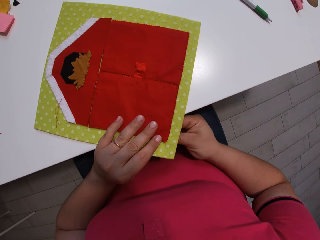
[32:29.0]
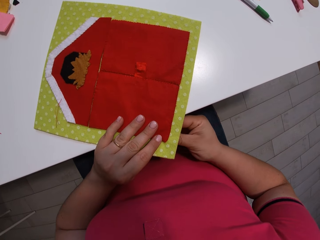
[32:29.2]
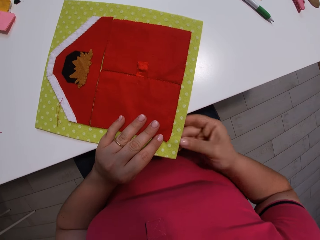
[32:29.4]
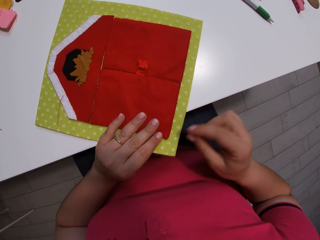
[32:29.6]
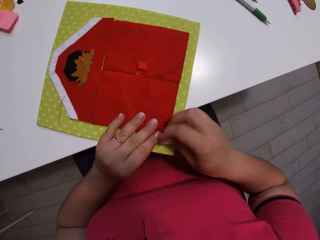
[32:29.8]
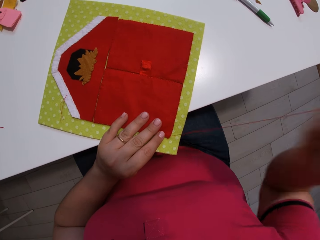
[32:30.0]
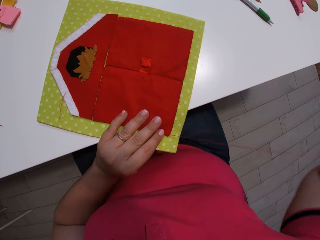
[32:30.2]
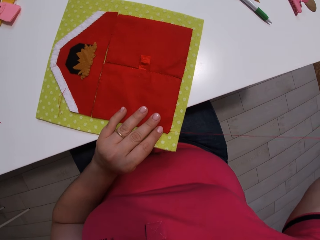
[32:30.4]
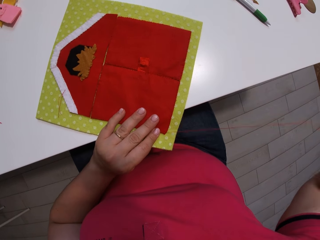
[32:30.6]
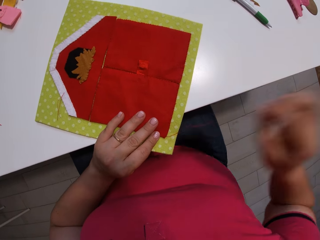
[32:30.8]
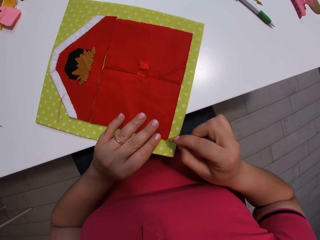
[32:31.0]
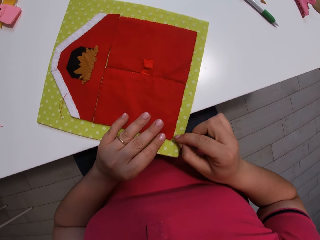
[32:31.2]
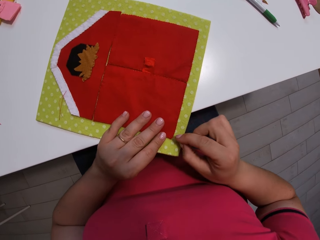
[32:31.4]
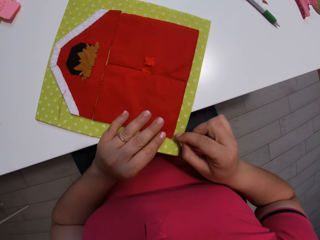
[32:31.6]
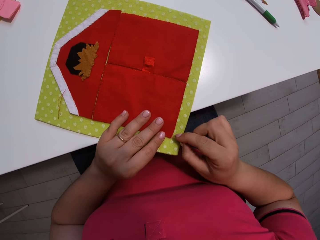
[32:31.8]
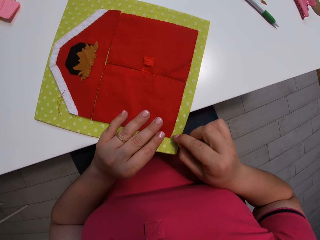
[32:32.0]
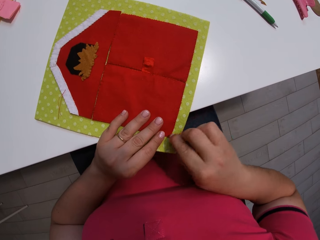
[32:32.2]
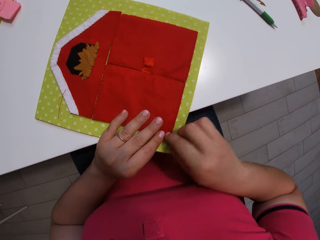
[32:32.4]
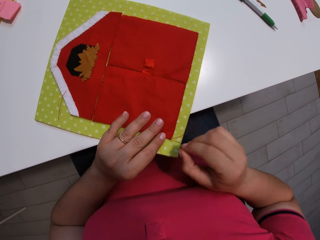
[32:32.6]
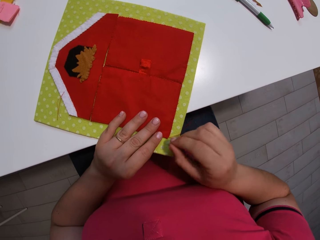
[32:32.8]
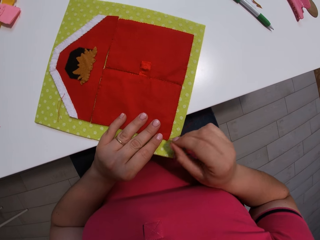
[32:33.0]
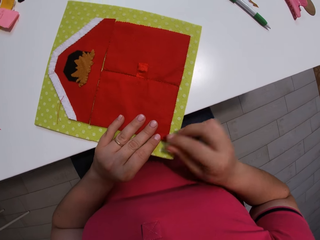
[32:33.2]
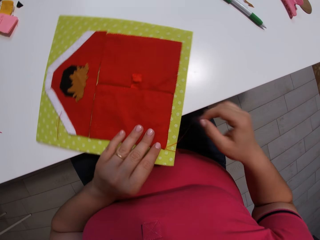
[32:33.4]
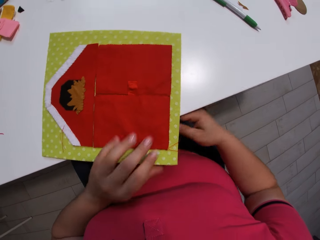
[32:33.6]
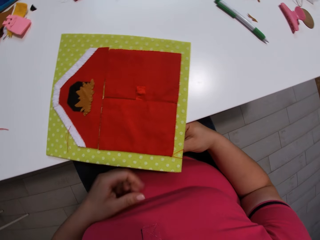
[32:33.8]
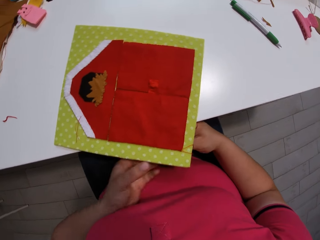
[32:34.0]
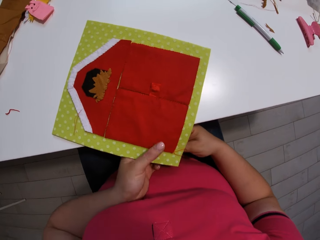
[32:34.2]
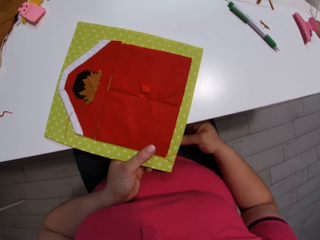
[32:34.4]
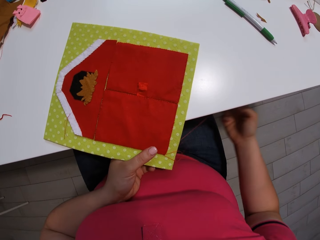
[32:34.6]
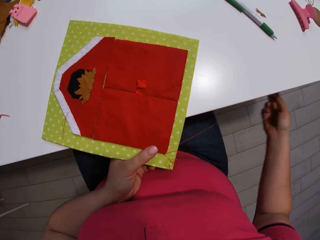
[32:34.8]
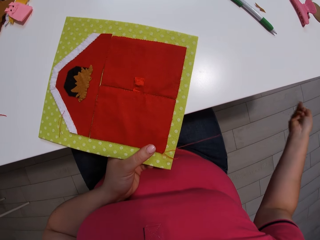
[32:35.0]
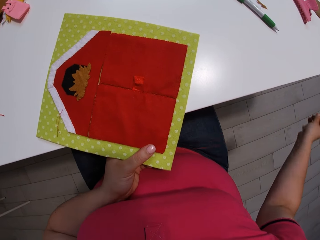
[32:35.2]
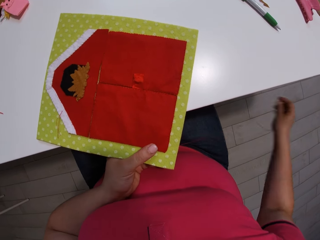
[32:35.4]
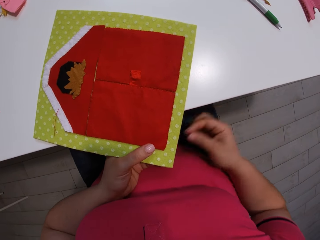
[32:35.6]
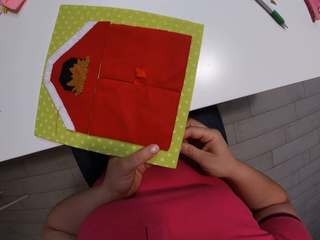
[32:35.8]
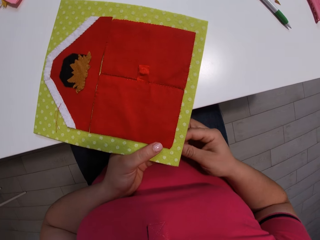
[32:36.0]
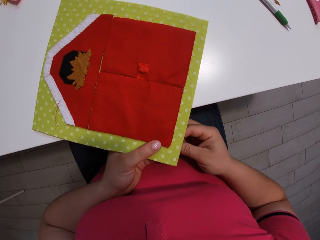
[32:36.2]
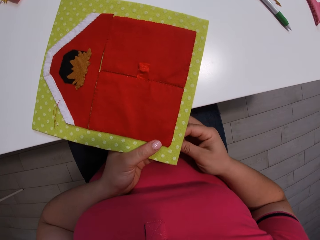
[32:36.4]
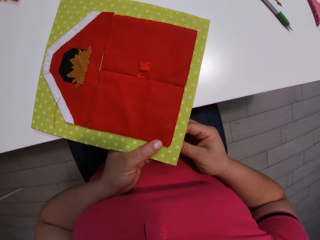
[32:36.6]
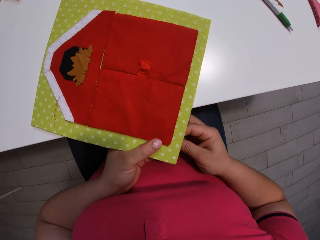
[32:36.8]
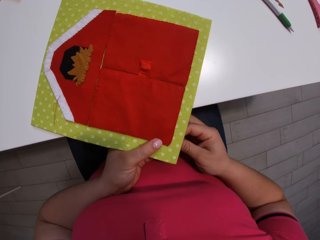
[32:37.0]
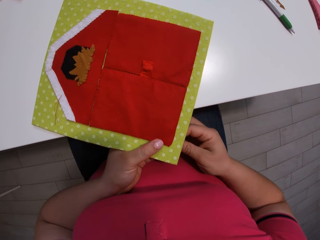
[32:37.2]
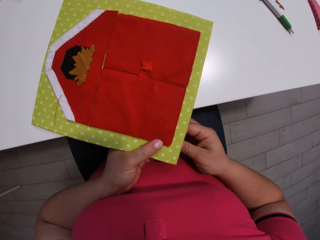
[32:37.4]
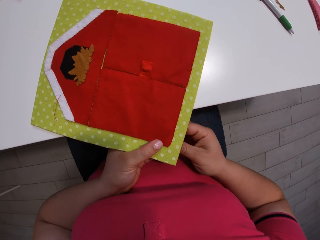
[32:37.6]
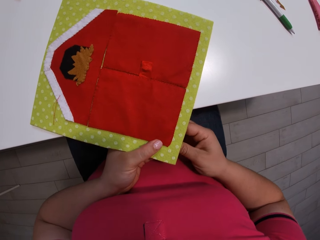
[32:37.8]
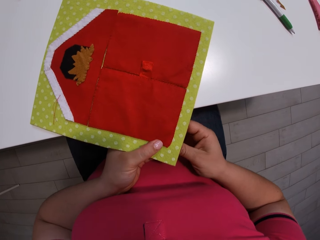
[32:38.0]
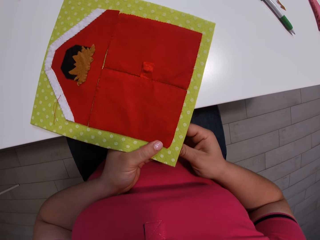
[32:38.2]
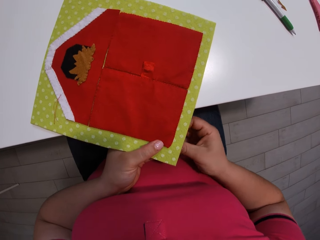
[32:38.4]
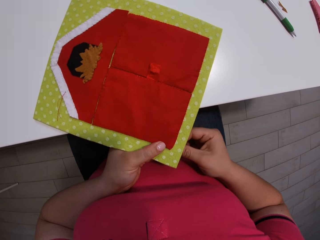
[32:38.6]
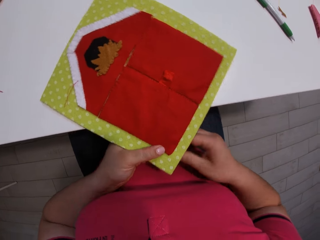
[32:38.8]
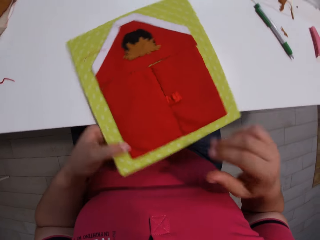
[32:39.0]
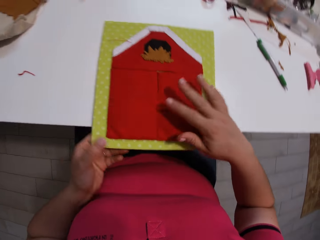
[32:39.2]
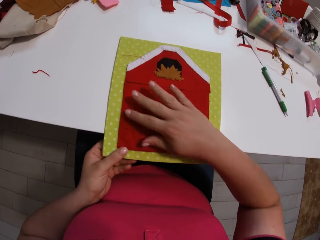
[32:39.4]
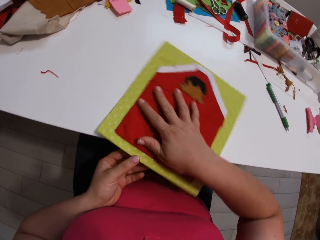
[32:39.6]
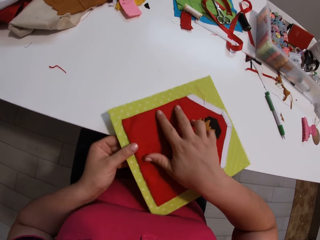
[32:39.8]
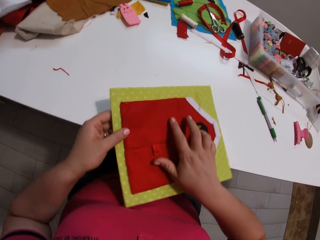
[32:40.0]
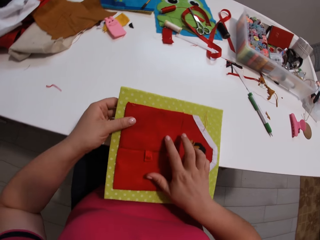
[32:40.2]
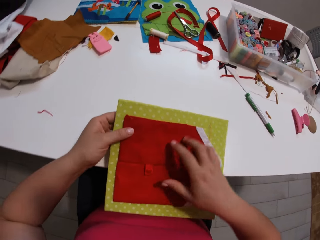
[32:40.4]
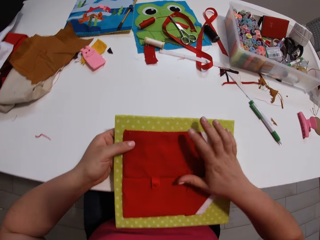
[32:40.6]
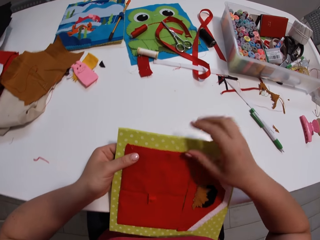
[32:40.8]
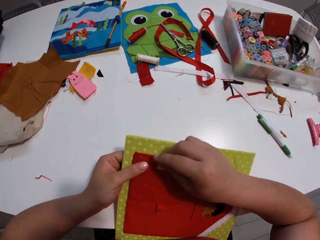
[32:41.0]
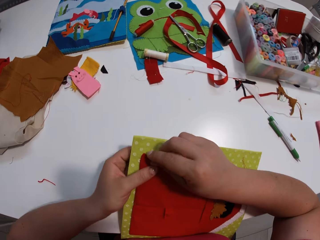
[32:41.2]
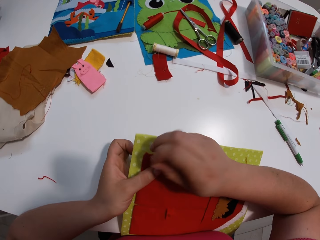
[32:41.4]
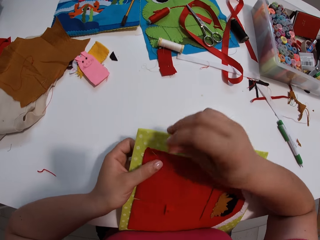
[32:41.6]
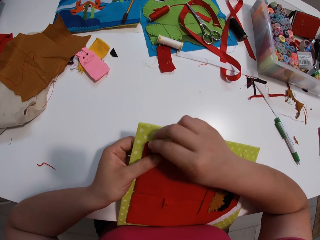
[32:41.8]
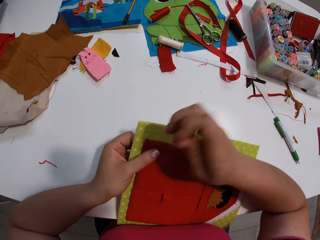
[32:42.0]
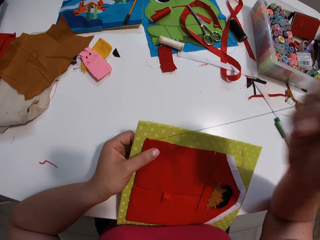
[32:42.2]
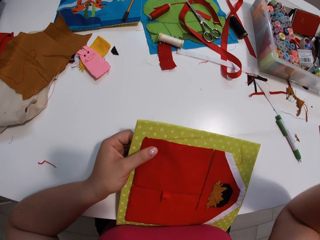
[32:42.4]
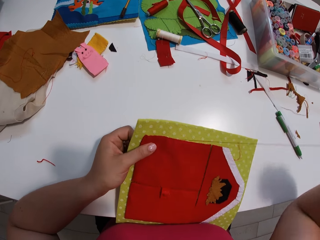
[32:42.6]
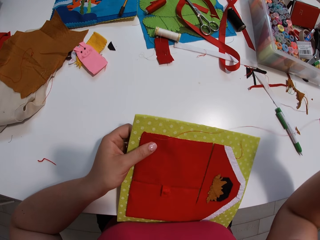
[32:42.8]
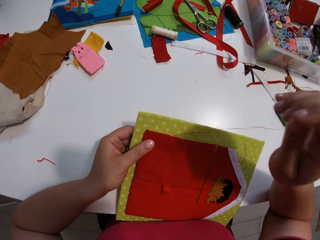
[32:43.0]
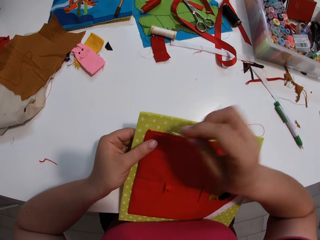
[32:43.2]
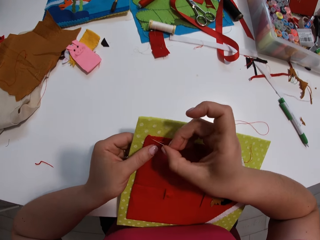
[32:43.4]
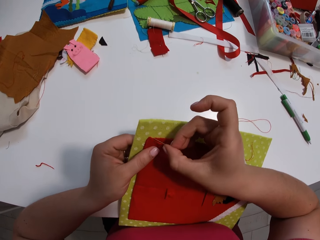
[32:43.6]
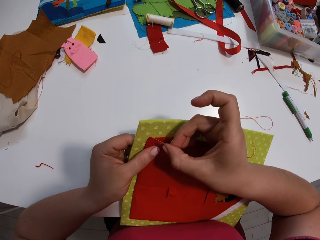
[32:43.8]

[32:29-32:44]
The camera wearer drags the cloth on the table. They turn the garment. They stitch the cloth.

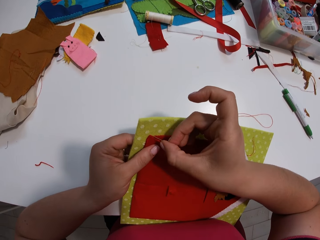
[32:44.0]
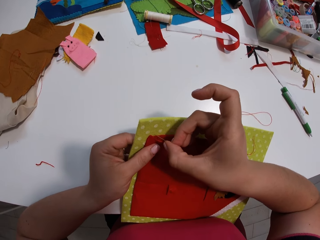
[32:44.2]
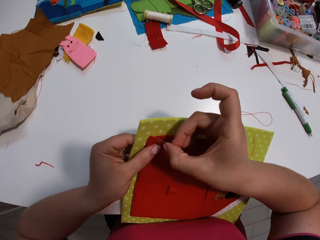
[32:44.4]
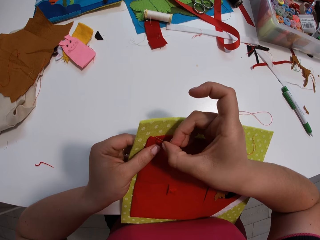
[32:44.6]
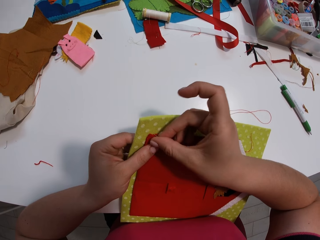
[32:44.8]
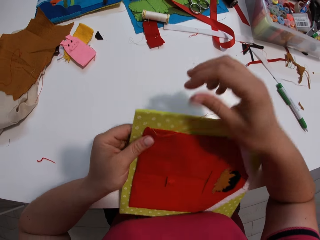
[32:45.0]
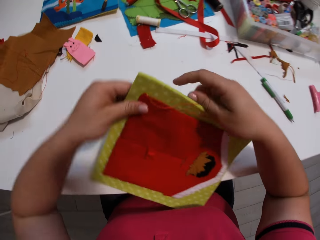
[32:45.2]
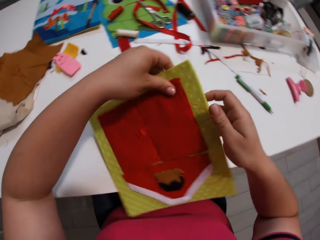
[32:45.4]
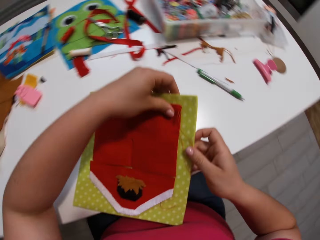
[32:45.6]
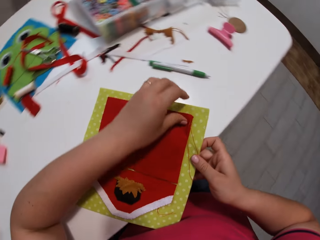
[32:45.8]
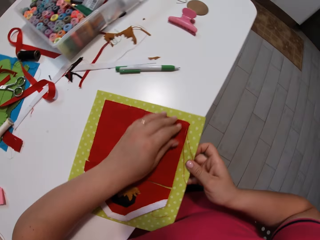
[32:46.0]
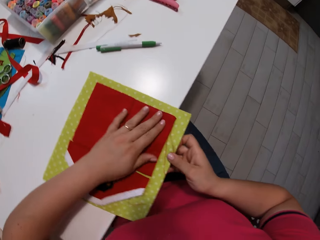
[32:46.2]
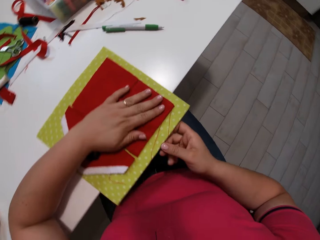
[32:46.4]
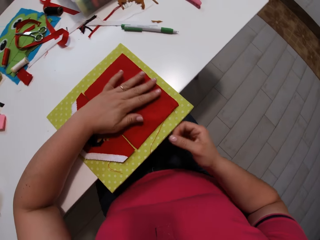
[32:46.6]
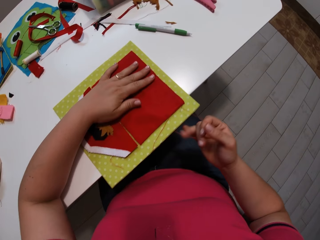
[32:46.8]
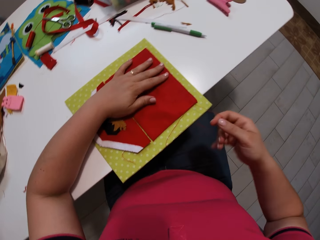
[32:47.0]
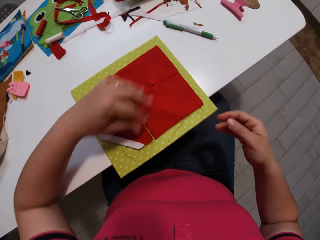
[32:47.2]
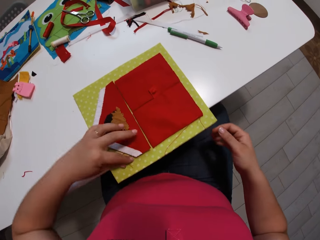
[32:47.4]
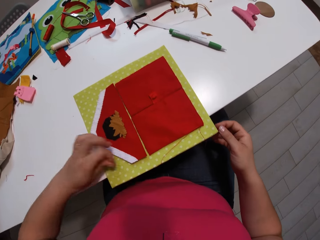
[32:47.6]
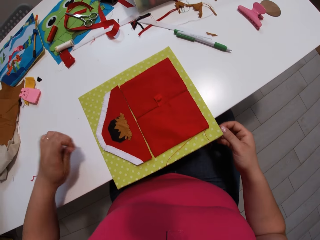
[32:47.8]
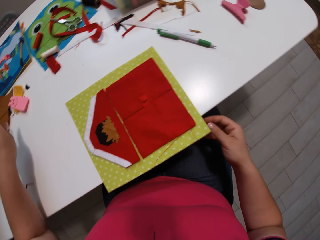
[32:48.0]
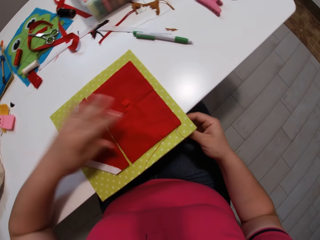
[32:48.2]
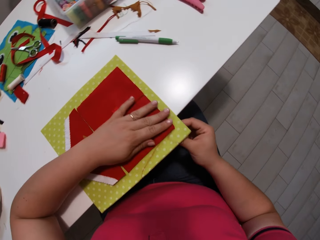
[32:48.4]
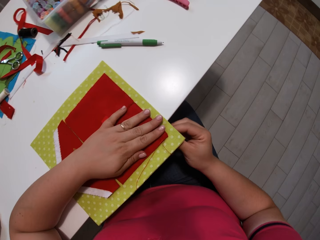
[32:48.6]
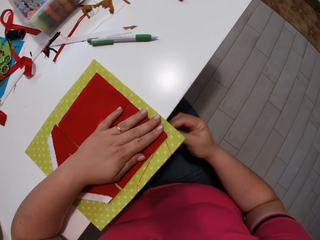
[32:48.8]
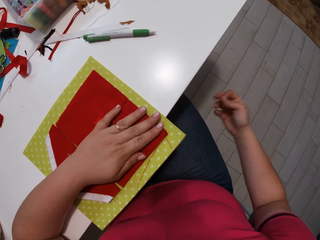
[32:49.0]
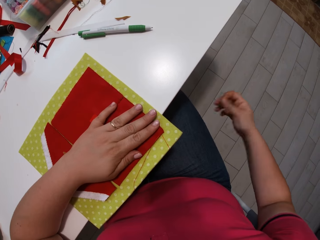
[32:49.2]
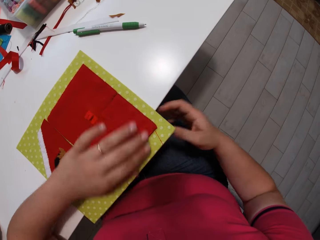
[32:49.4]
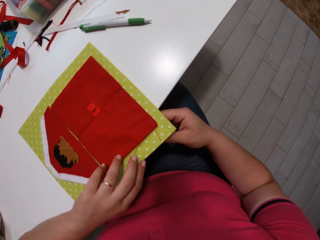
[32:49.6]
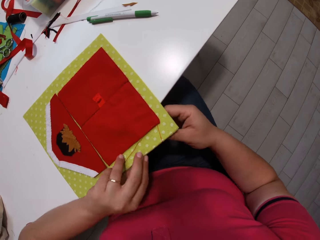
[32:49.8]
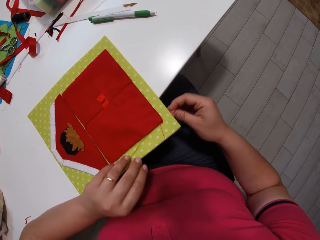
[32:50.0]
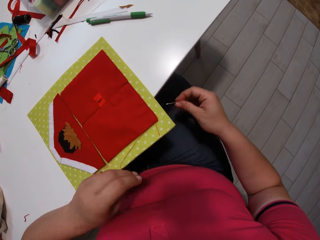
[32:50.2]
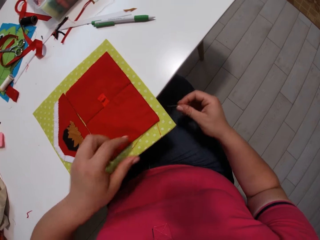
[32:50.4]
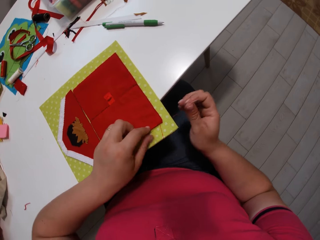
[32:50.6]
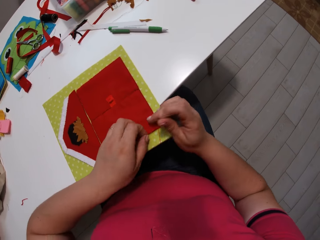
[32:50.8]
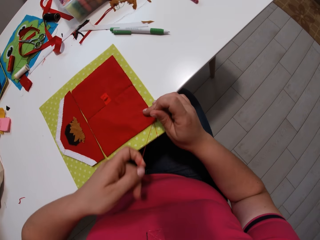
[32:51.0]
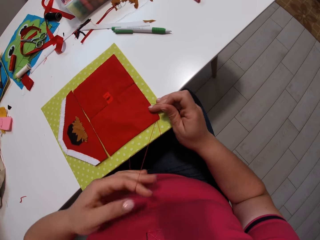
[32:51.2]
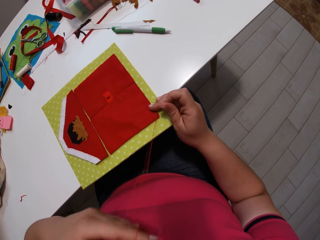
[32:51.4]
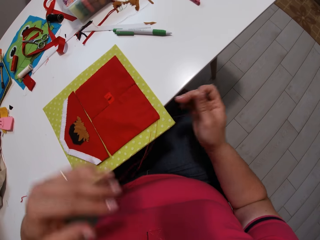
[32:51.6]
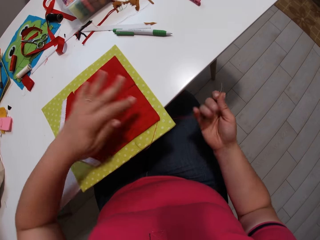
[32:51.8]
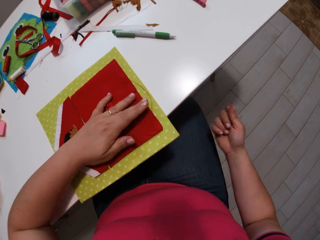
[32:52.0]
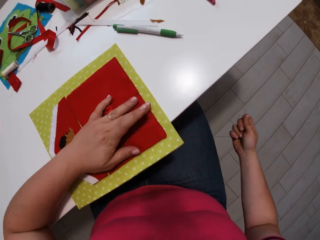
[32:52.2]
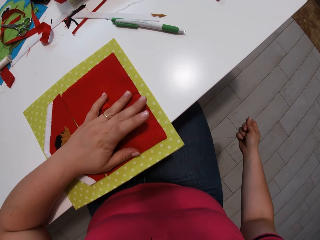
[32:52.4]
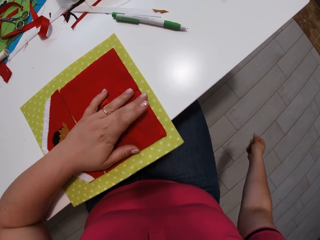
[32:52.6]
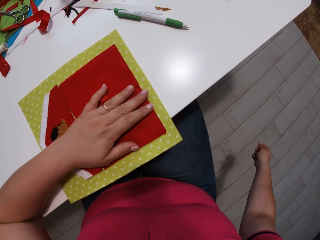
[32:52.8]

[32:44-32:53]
The camera wearer turns the garment. They drag the cloth on the table. They stitch the cloth. They pull the thread off the garment.
